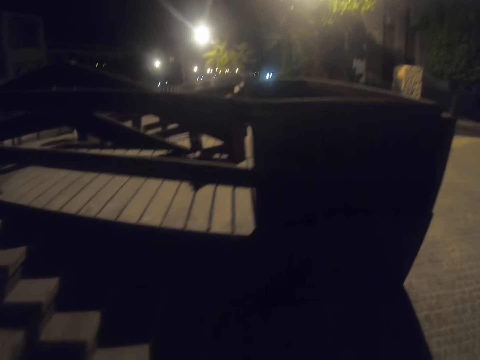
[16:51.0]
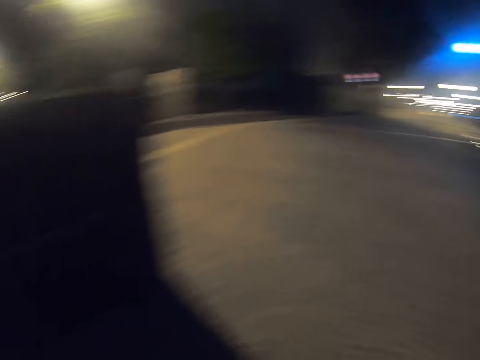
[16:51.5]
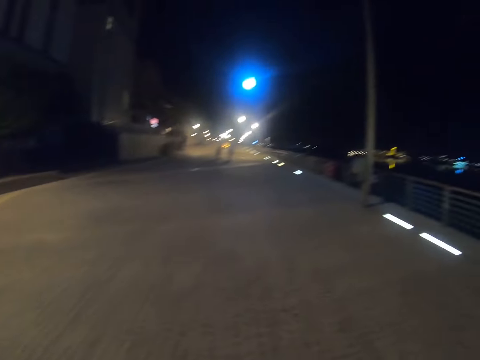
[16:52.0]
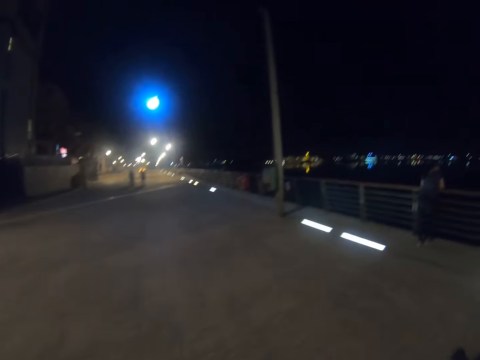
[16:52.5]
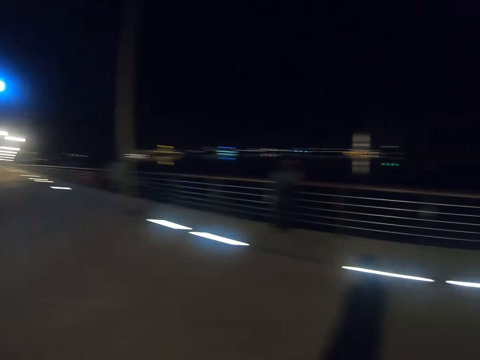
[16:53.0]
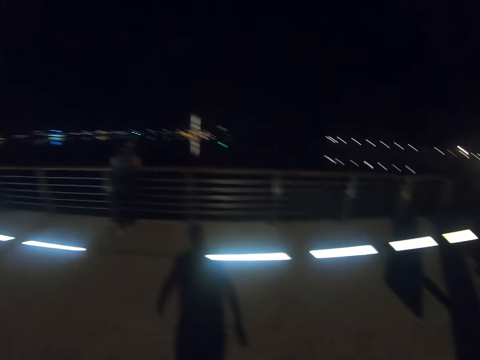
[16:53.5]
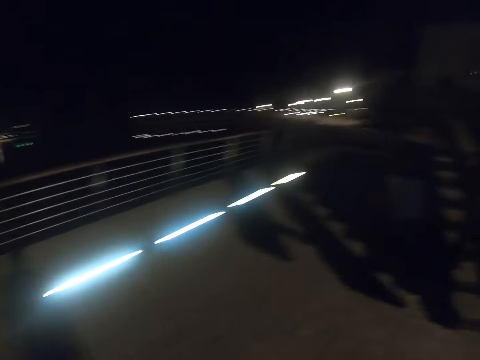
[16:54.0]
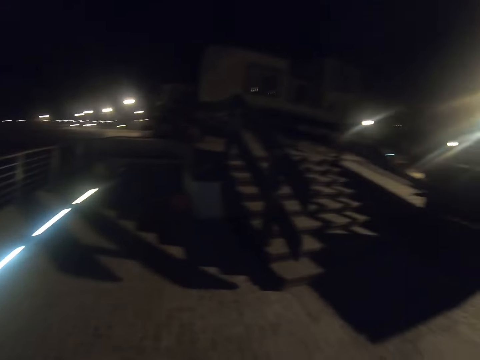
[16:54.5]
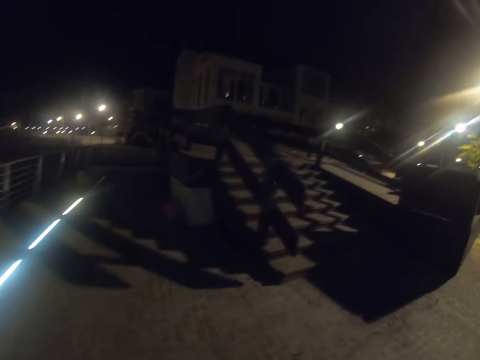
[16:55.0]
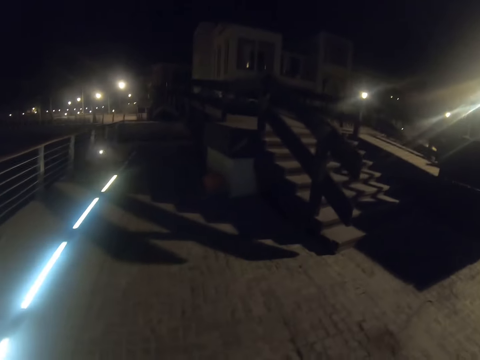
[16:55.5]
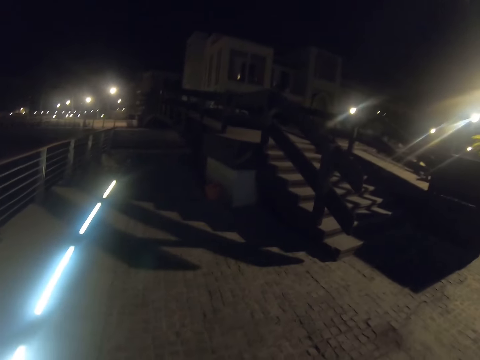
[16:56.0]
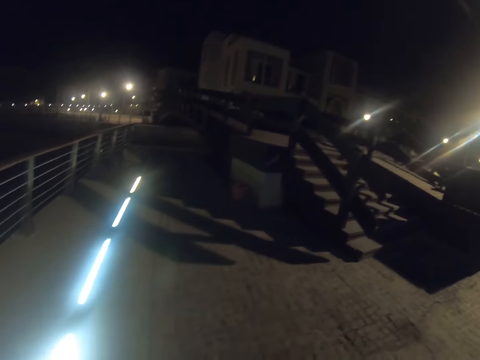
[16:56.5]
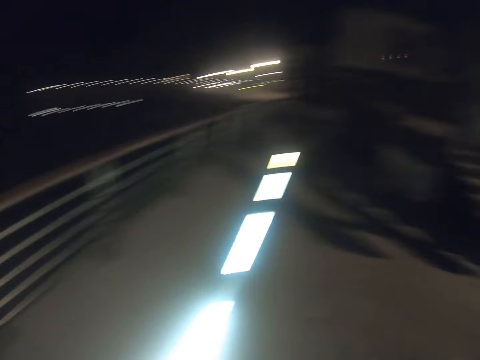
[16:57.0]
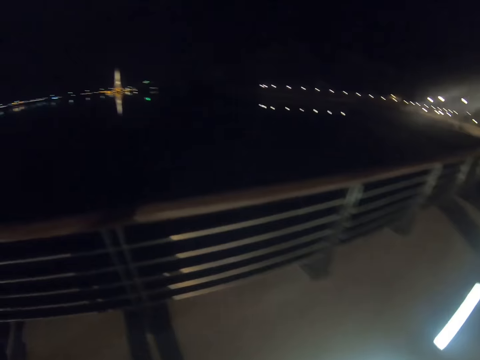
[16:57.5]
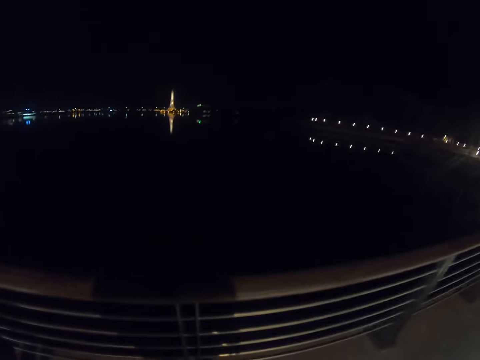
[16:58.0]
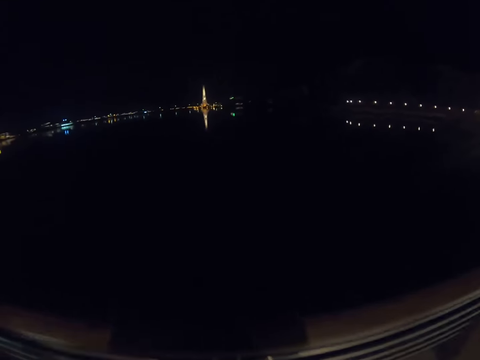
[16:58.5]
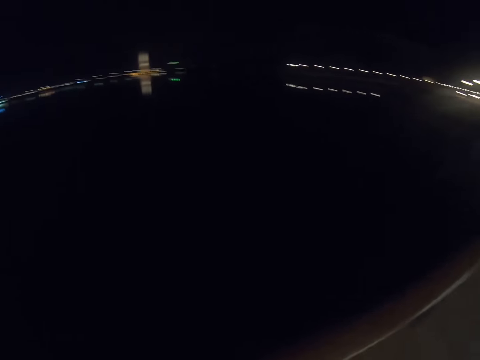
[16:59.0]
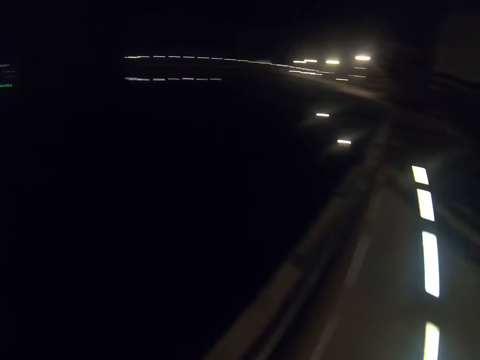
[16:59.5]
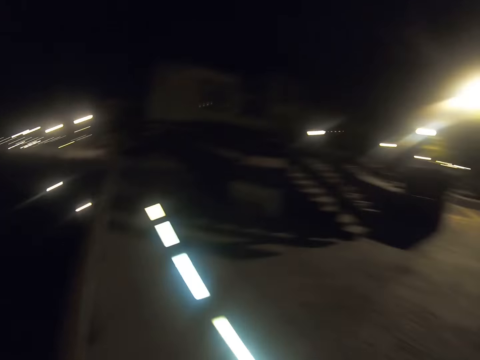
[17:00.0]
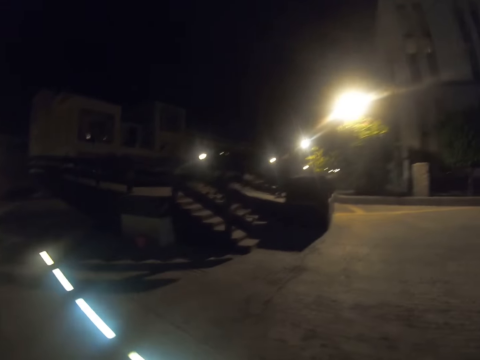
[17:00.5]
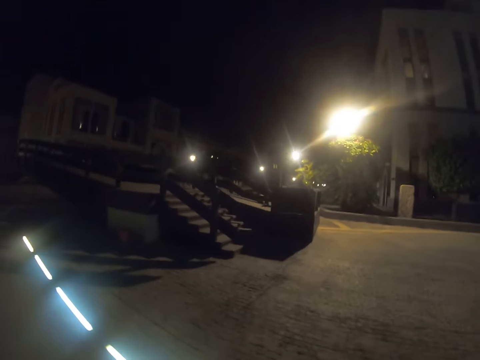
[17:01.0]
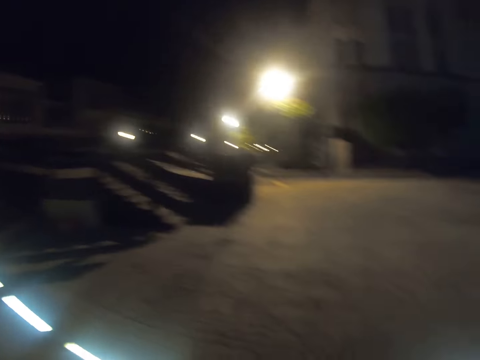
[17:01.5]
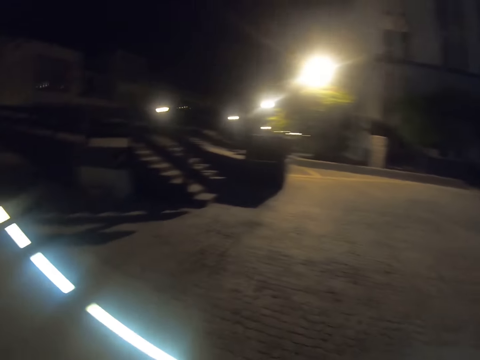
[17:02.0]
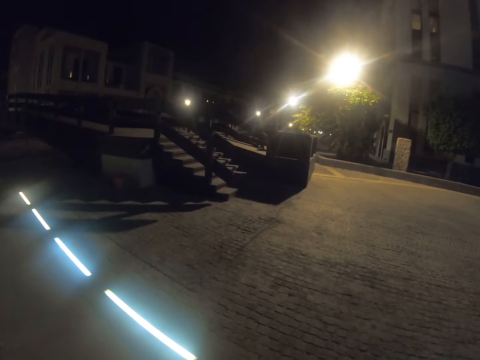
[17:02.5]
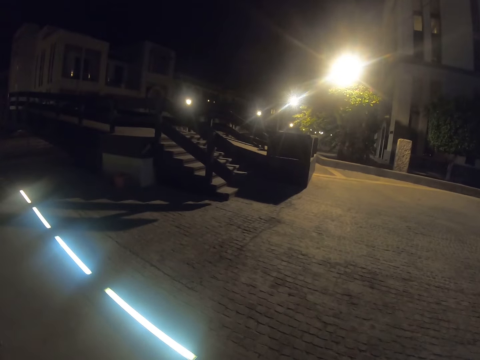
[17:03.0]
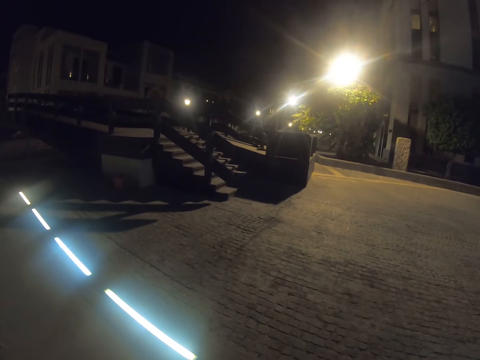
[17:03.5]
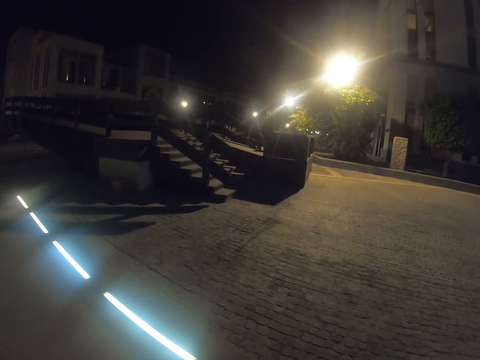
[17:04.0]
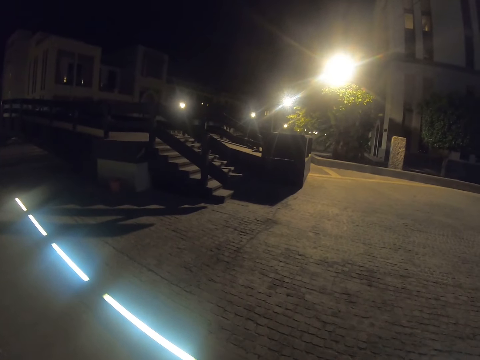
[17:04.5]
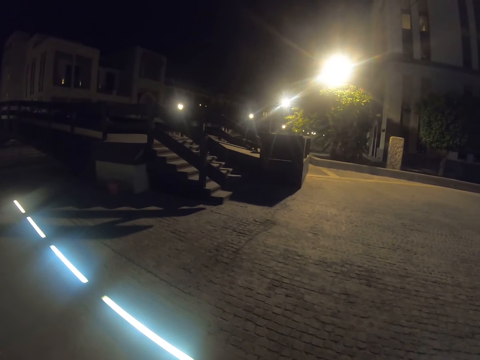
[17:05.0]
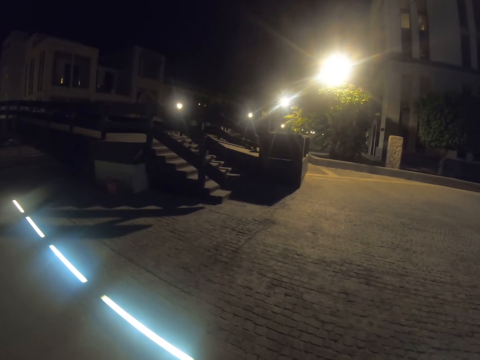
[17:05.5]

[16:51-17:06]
The camera wearer looks around. They walk on the pavement. They look around. They look around again.

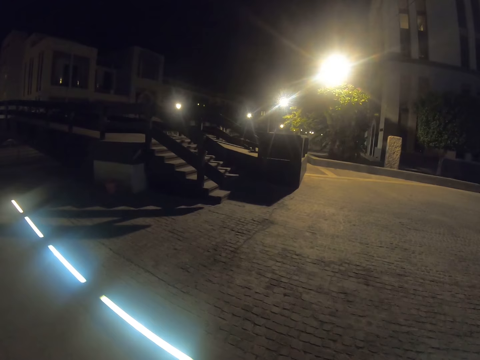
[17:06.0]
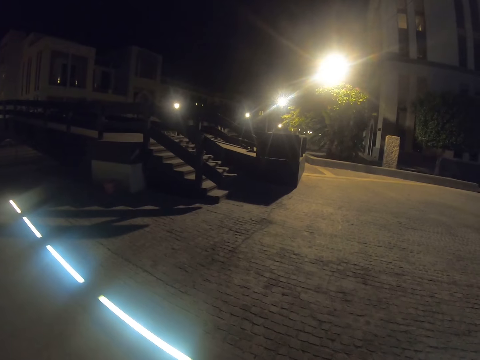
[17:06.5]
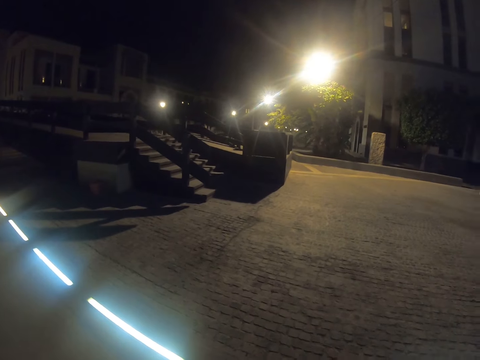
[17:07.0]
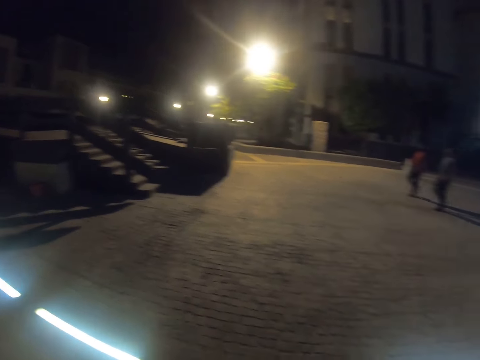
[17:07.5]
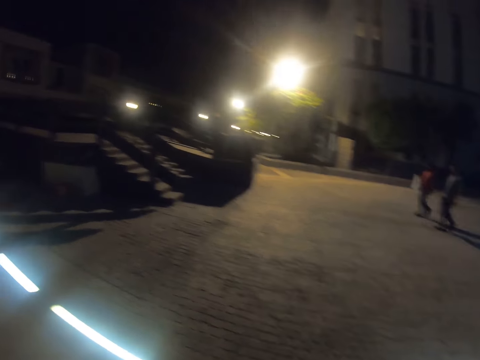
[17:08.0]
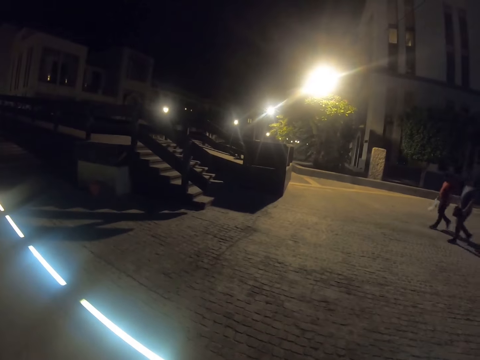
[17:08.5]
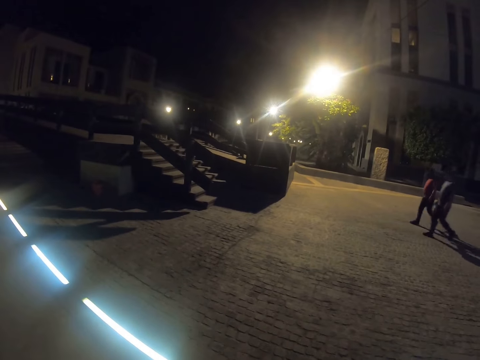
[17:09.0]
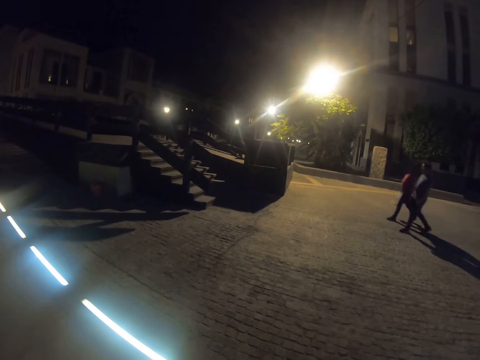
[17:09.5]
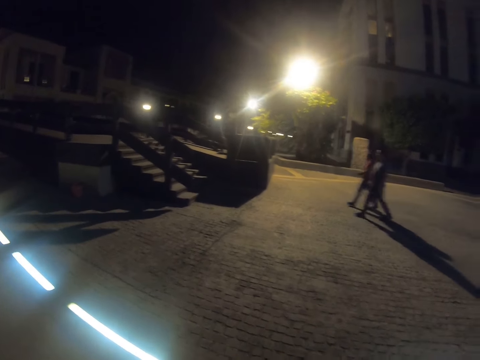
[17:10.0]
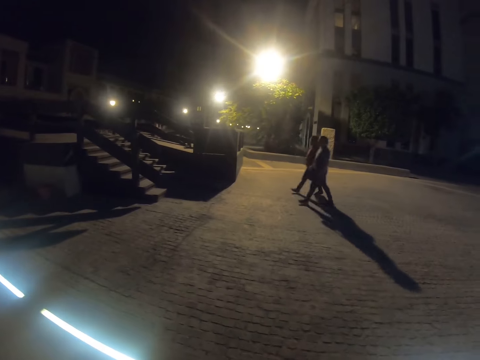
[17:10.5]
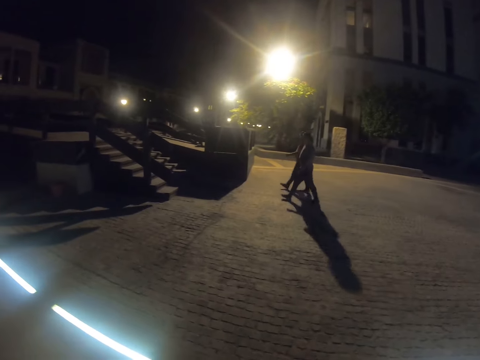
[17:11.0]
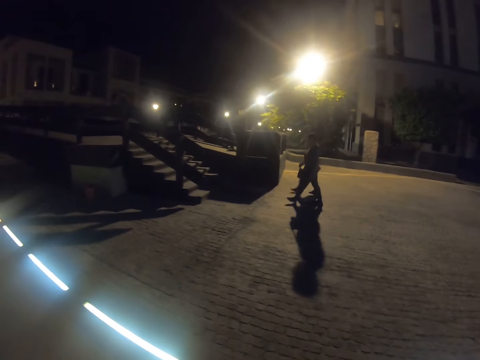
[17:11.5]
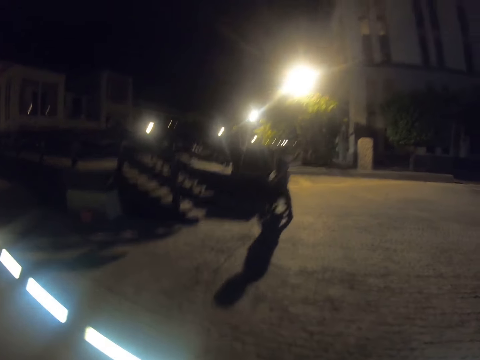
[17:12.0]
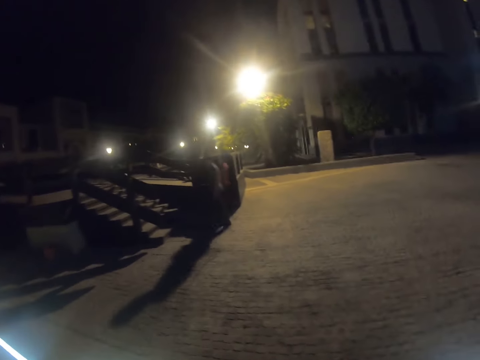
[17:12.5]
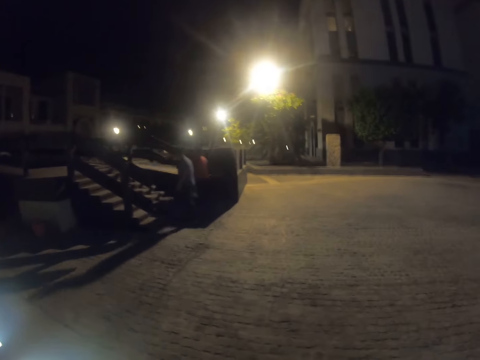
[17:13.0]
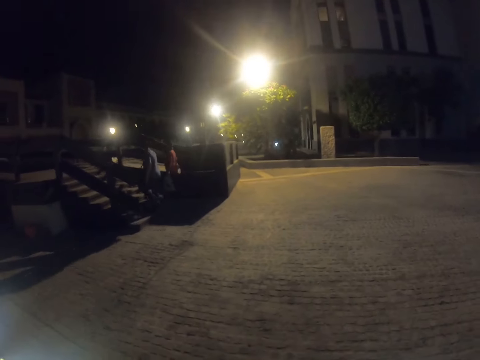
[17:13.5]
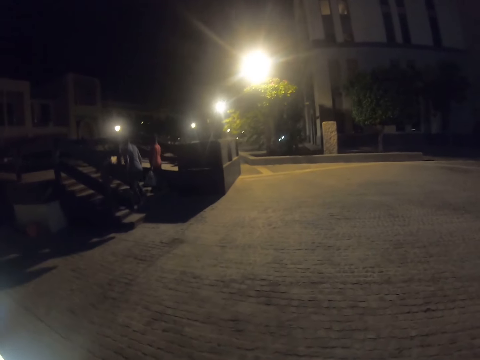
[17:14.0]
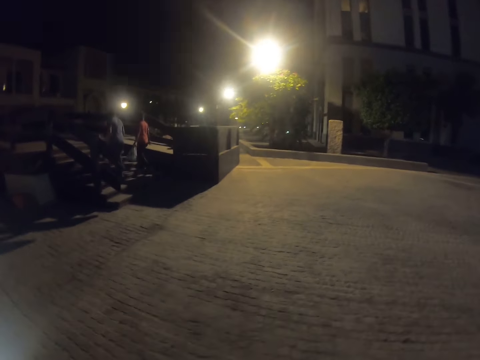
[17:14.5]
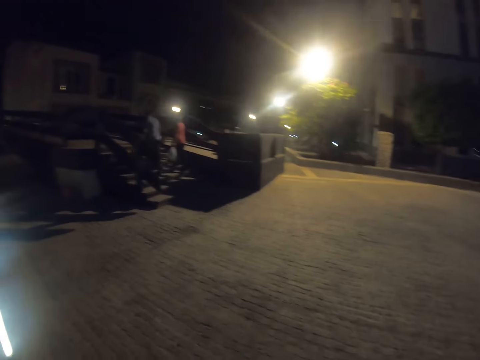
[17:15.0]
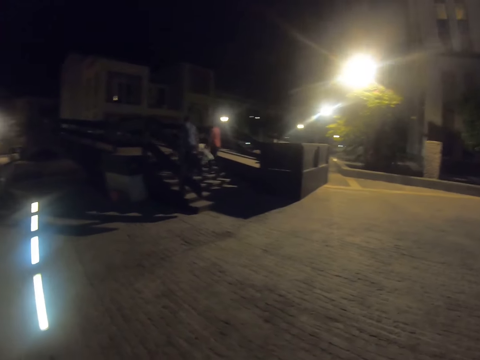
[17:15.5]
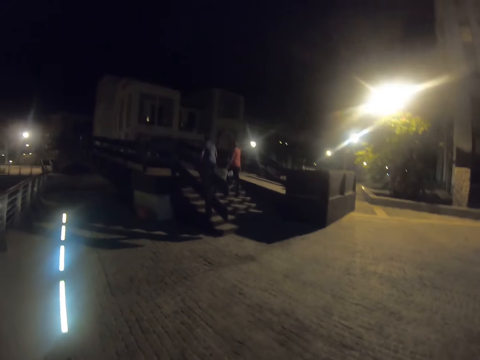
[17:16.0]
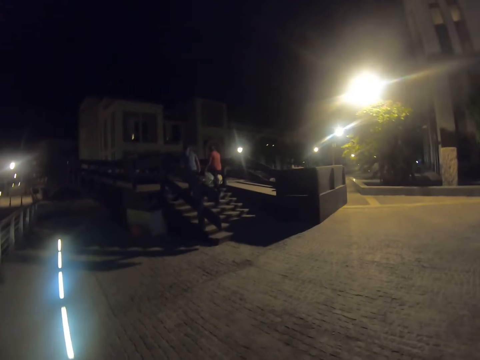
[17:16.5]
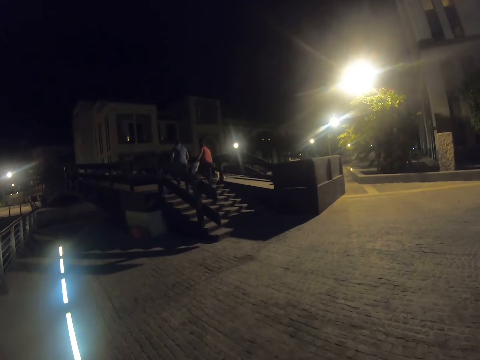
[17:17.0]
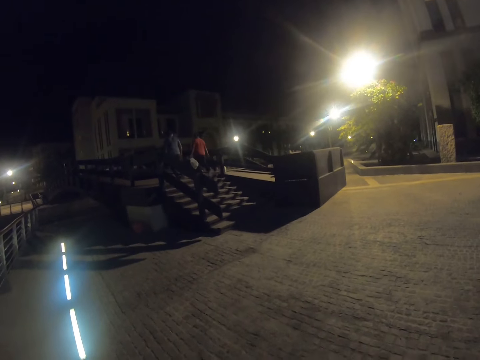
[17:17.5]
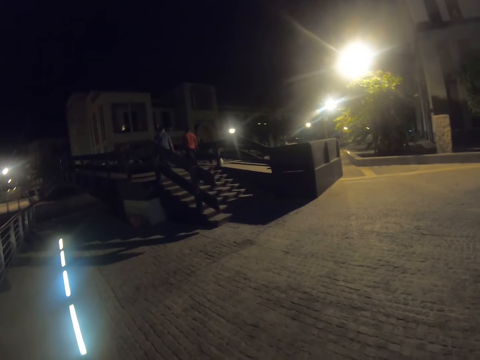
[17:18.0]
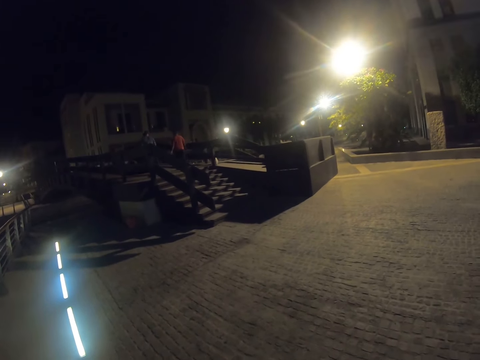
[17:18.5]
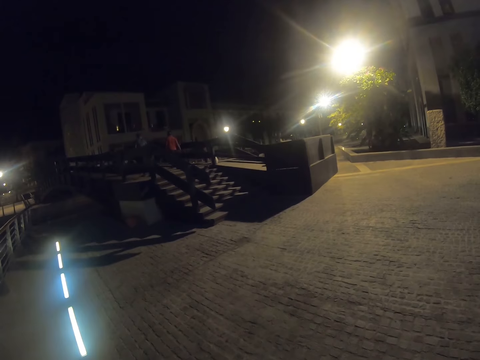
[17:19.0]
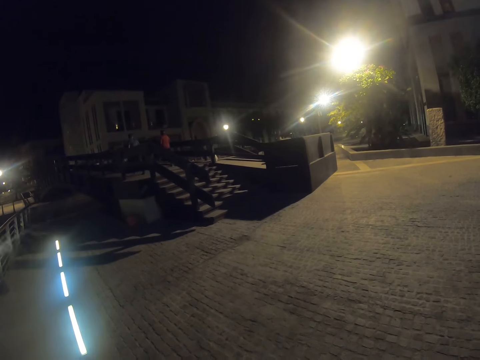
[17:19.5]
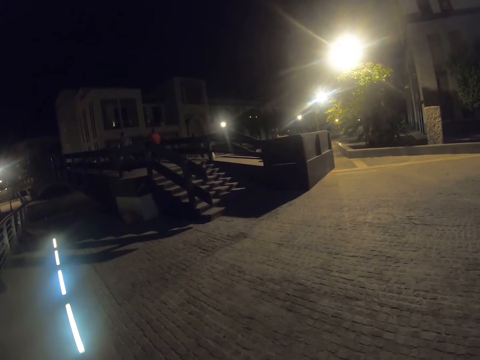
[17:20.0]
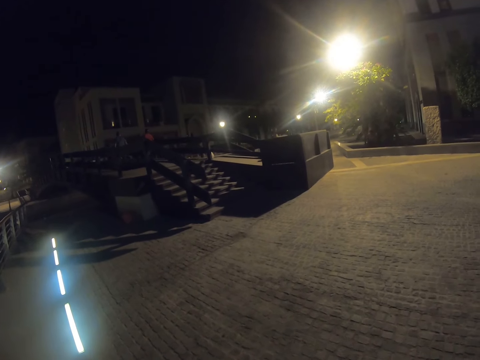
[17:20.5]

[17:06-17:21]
A person walks around. Another person walks along the pavement. The first person walks along the stairs. The other person walks on the stairs. The camera wearer looks around.
